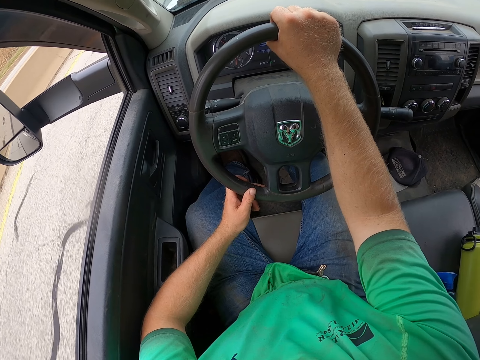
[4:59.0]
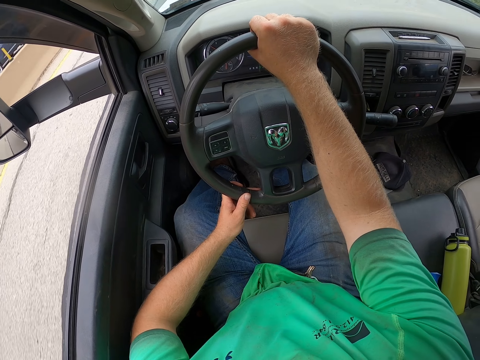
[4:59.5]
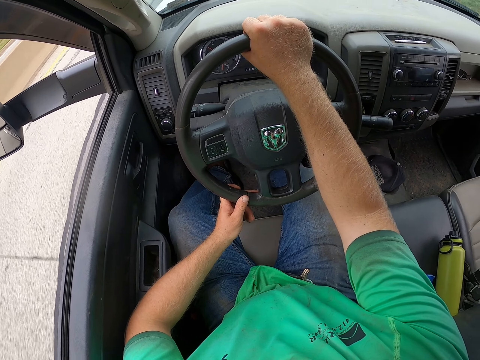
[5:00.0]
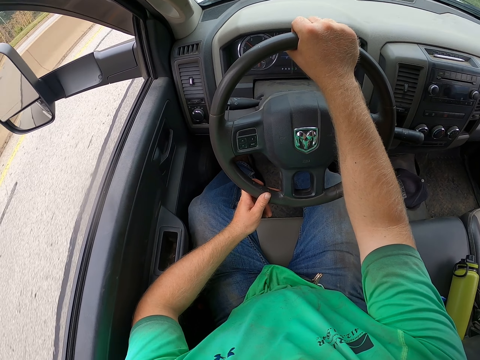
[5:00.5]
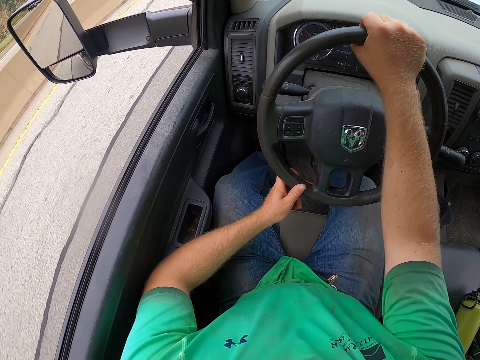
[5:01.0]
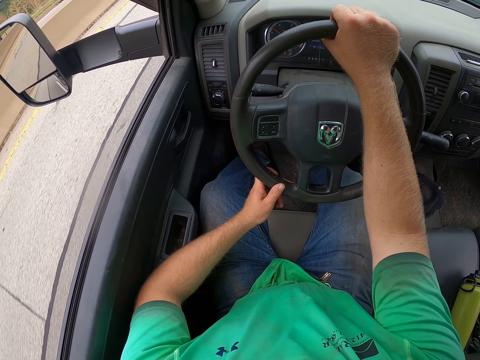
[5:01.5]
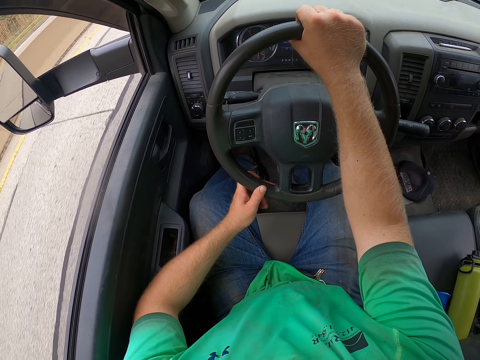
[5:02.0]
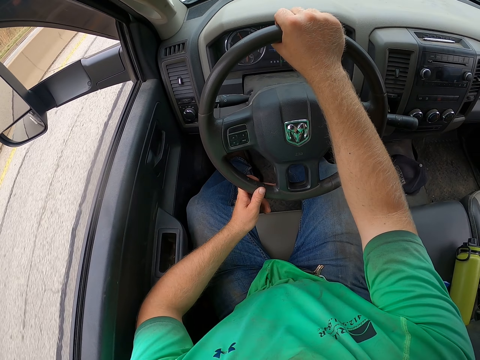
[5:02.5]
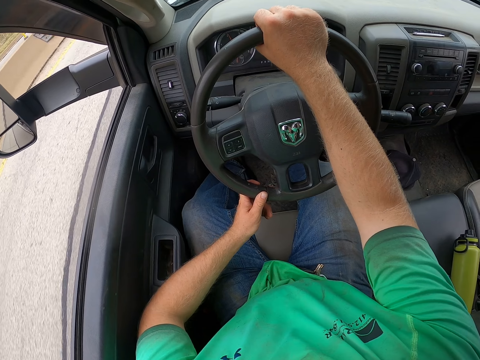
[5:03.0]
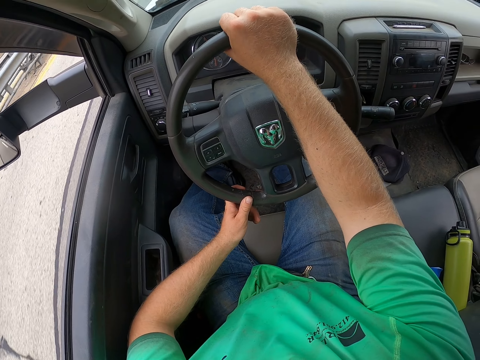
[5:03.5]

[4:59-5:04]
The camera wearer looks at the road. They drive the car.

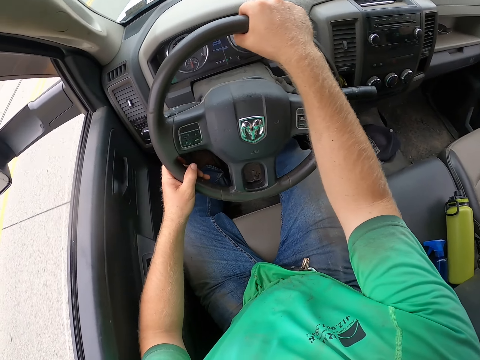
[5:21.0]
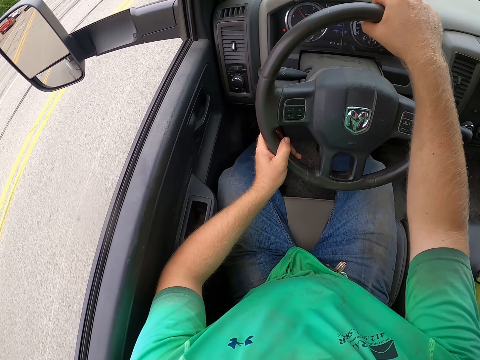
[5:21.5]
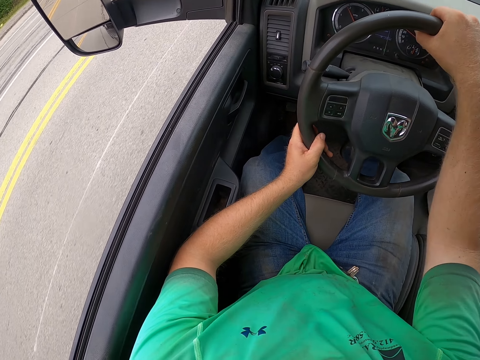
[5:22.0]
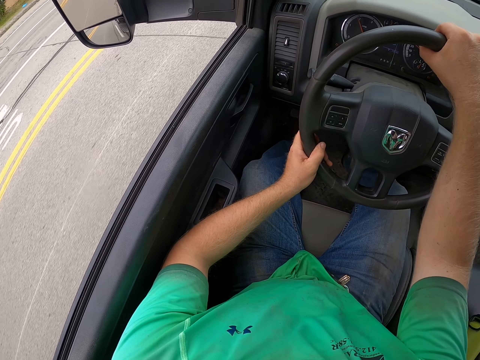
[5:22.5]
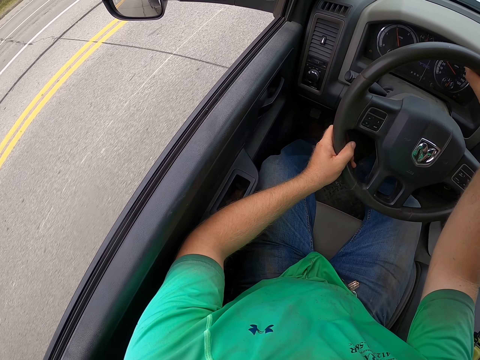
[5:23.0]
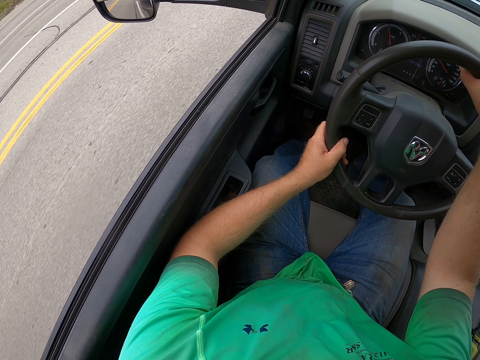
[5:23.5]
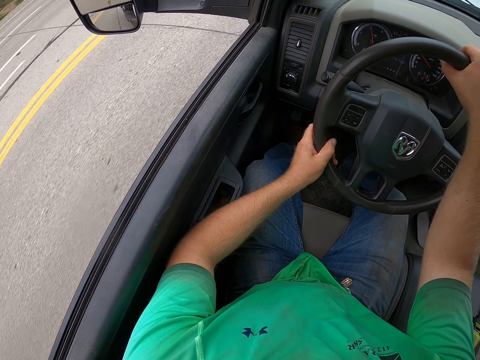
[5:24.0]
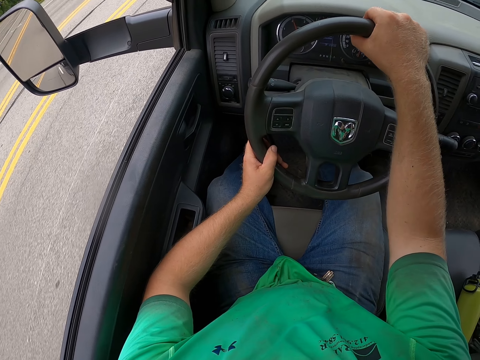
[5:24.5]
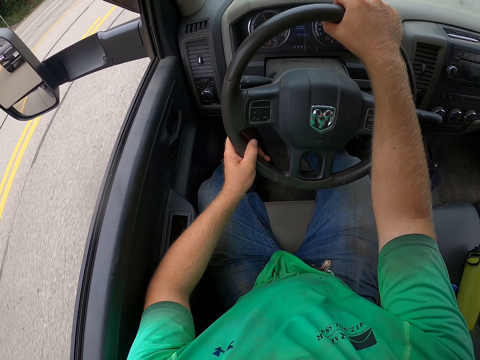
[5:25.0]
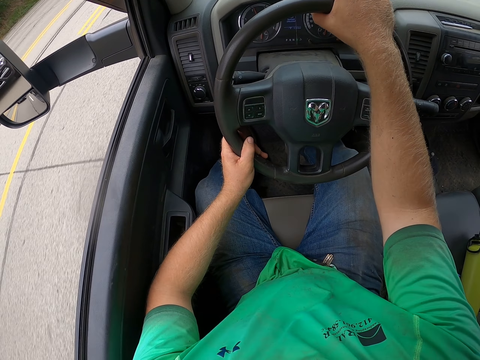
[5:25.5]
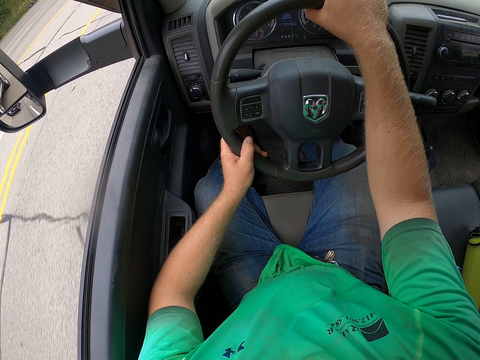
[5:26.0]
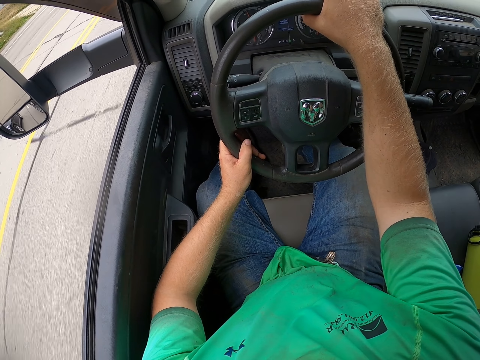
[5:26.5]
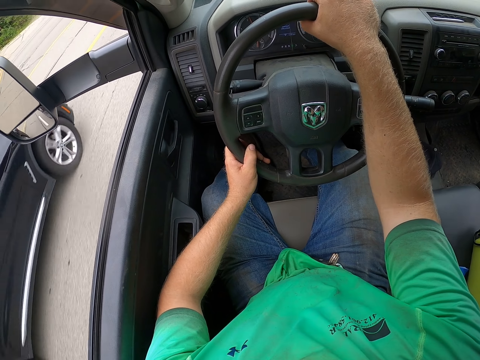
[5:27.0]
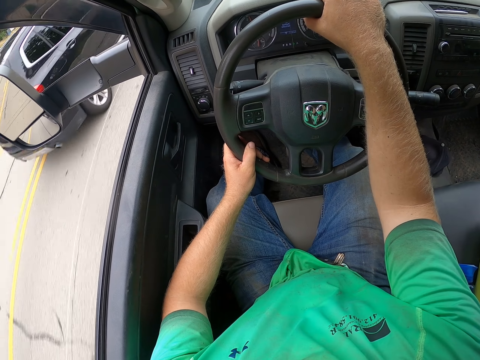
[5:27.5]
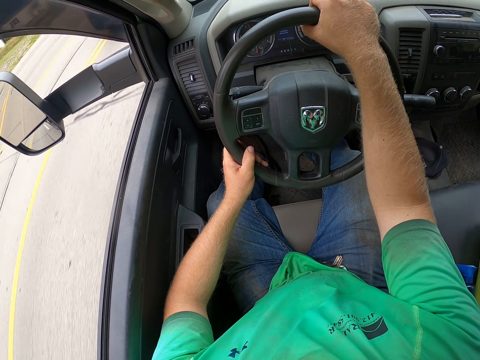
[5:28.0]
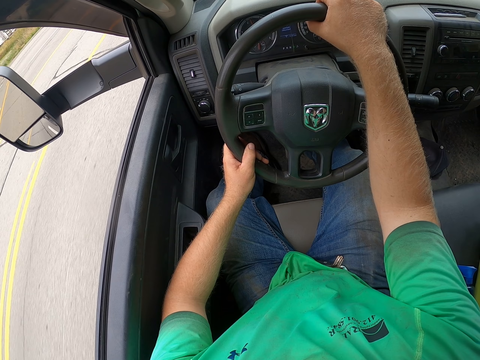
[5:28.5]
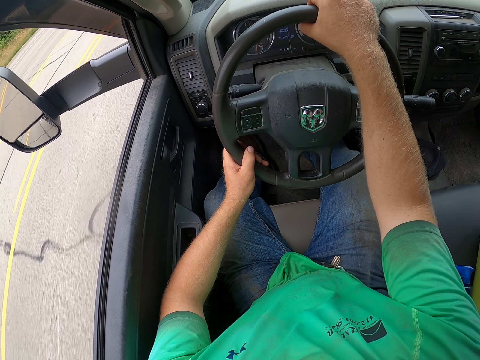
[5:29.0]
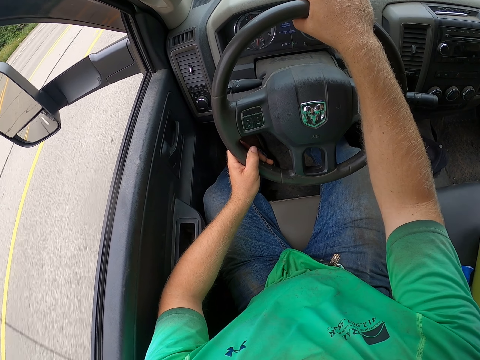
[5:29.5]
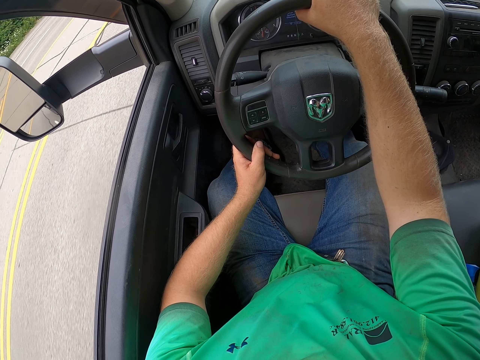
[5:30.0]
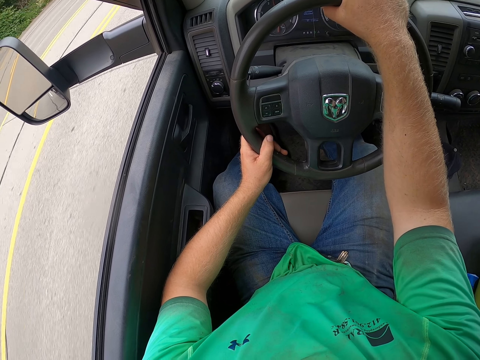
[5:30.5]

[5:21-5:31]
The camera wearer looks around the road. They drive the car.

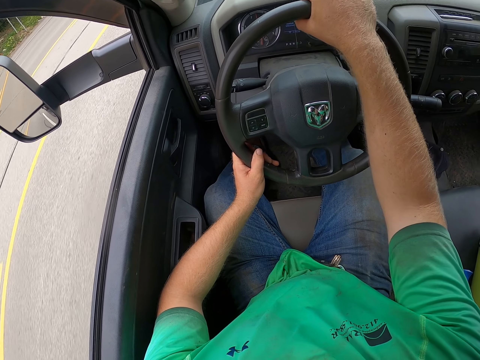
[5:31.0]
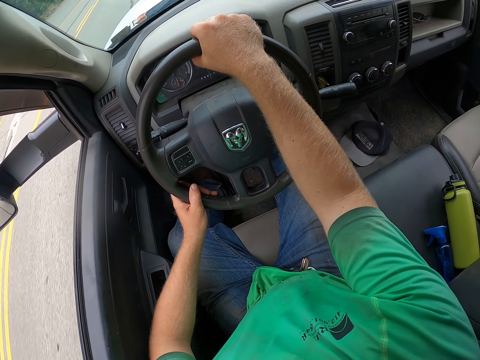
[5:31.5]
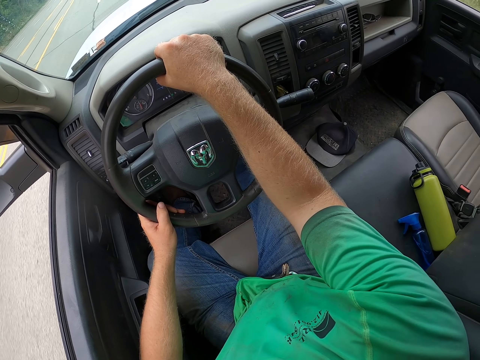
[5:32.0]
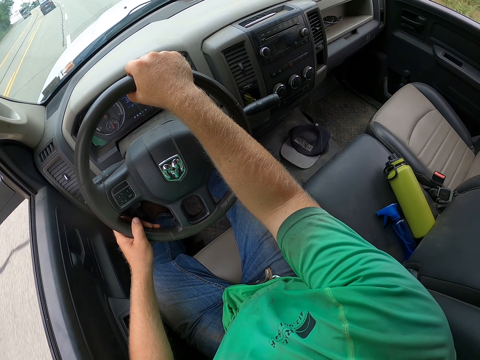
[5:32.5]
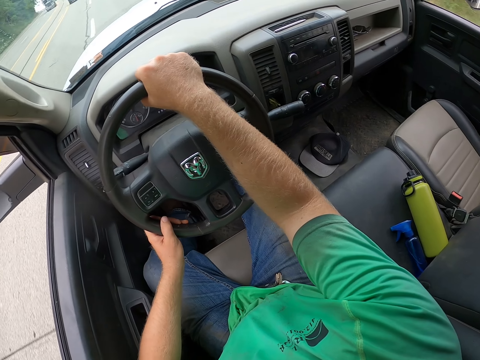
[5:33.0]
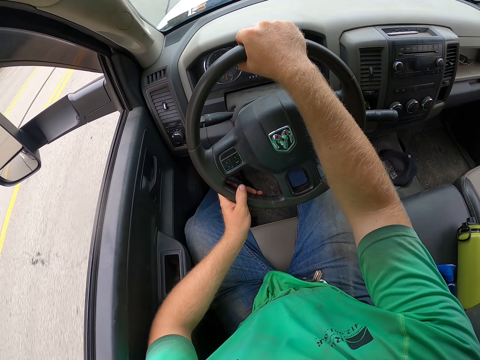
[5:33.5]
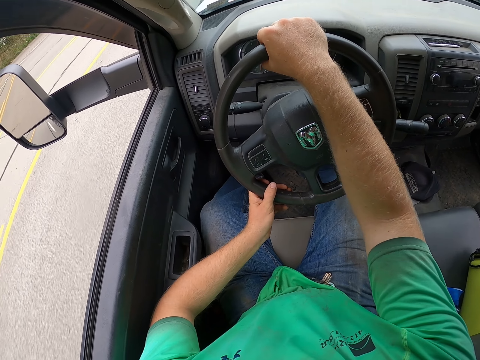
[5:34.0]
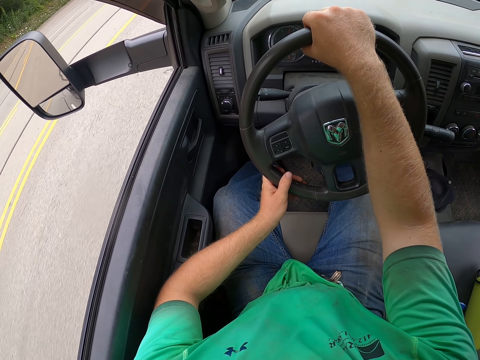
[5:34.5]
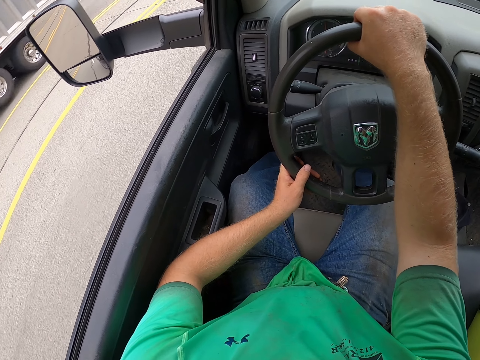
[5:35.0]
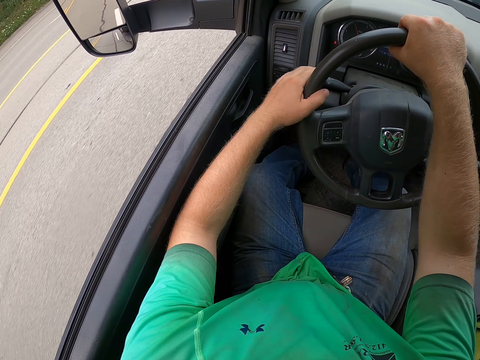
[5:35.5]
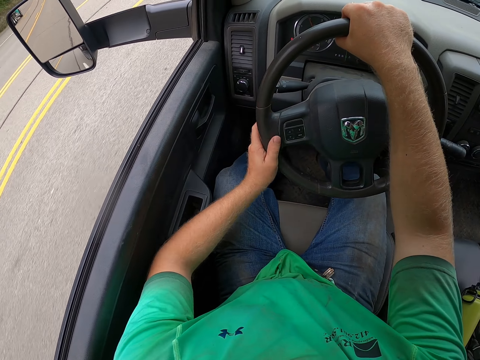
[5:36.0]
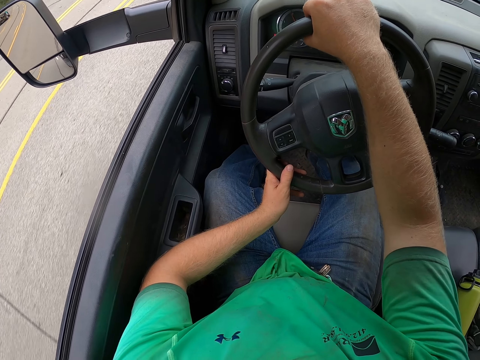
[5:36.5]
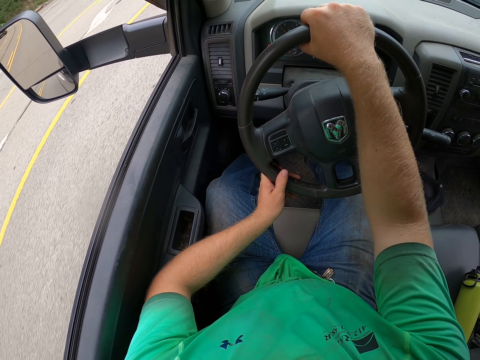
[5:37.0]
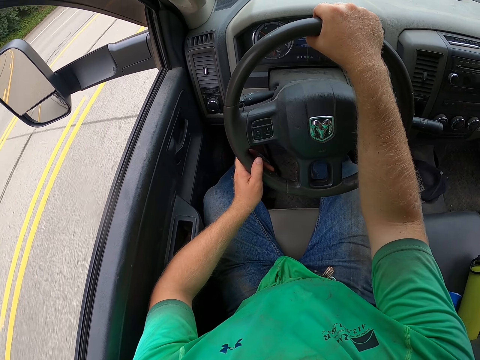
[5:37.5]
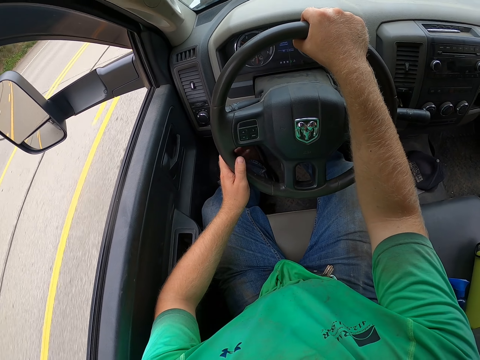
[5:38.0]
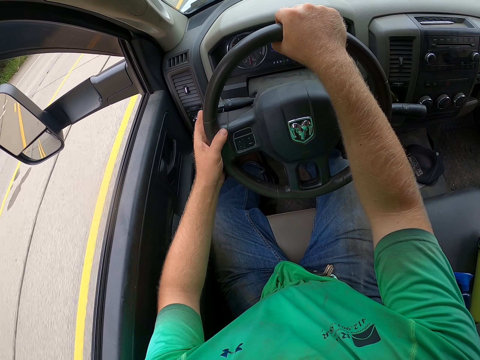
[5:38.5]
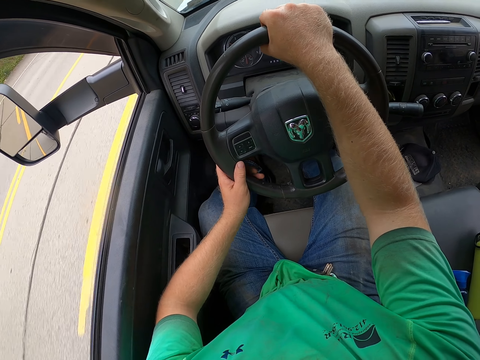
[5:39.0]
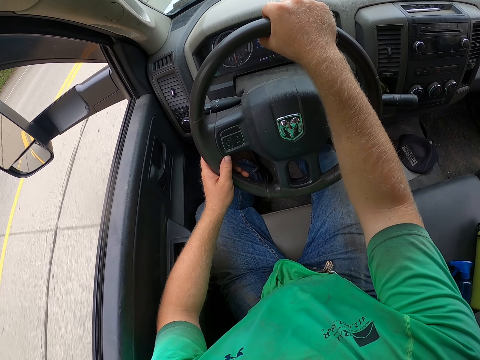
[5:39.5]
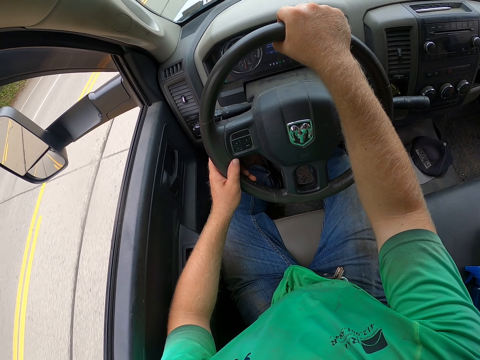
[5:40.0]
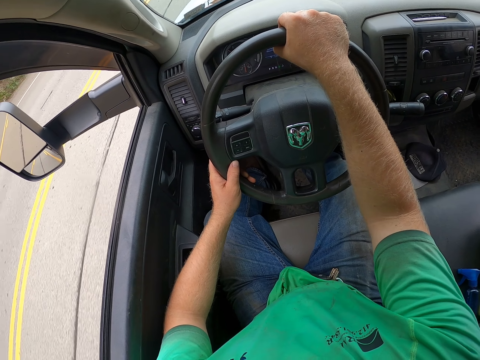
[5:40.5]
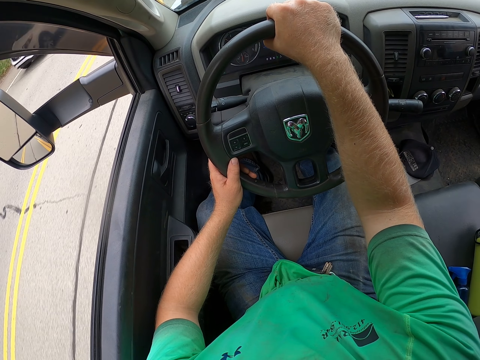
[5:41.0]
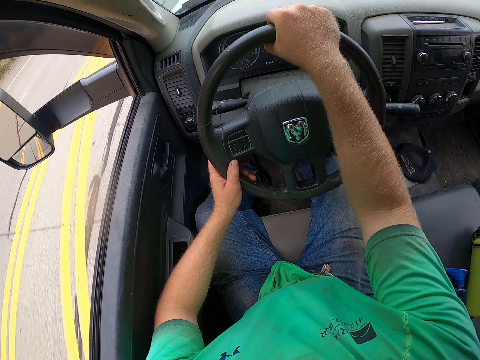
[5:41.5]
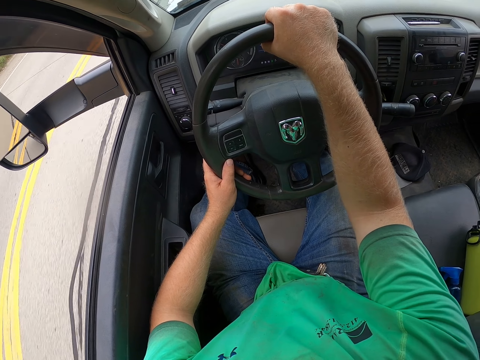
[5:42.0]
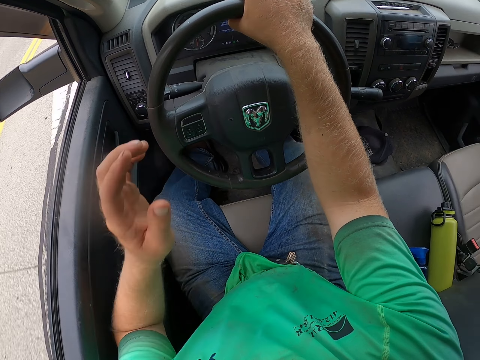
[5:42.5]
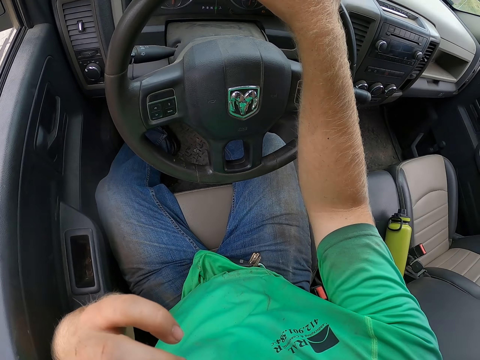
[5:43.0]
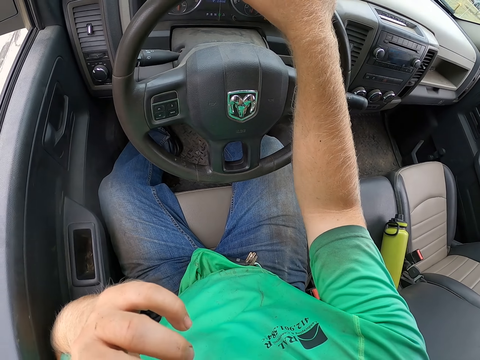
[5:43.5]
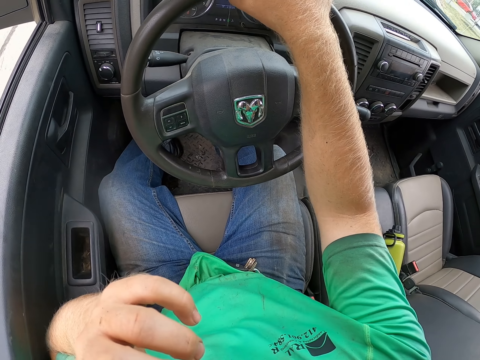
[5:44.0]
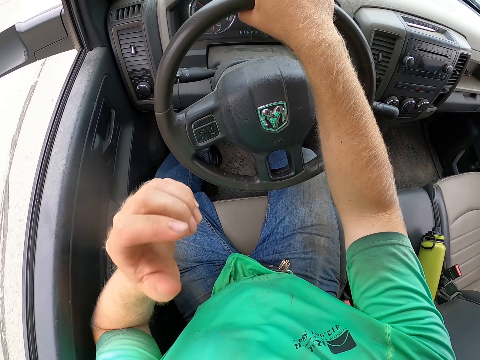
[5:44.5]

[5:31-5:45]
The camera wearer looks around the road. He flips the headlight control stick on the steering wheel with his left hand. He flips it again. He drives the car. He touches his face with his left hand. He drives the car with his right hand on the steering wheel.
